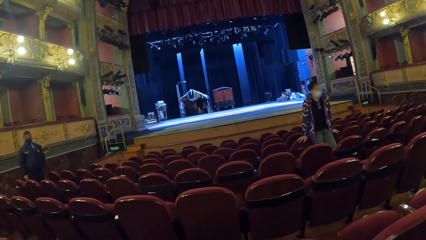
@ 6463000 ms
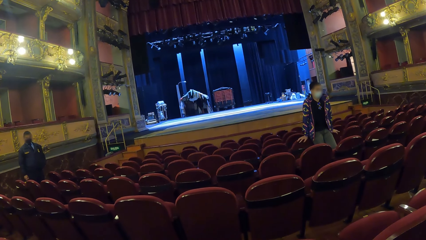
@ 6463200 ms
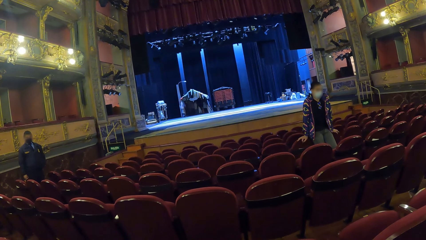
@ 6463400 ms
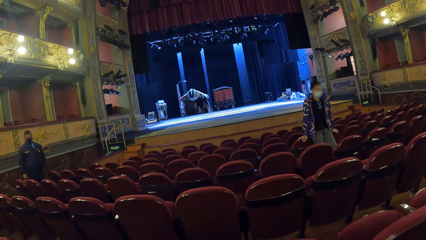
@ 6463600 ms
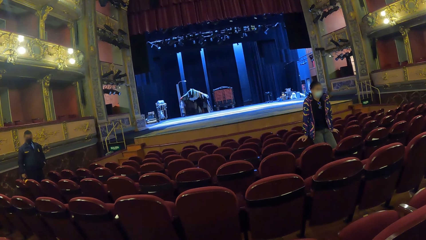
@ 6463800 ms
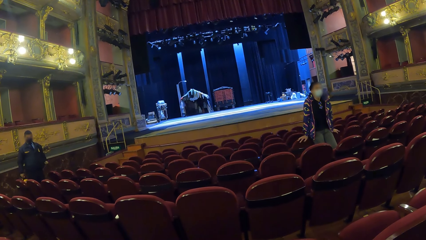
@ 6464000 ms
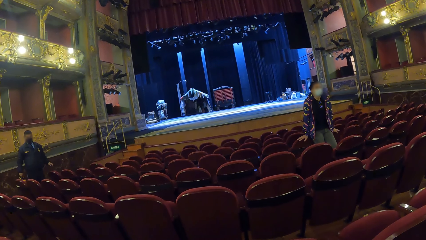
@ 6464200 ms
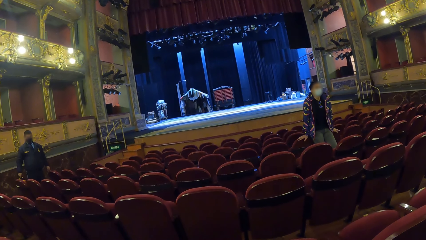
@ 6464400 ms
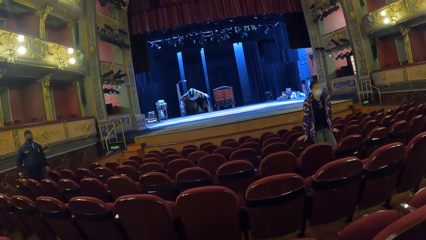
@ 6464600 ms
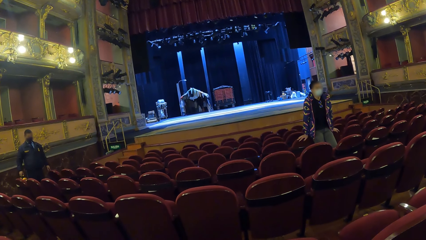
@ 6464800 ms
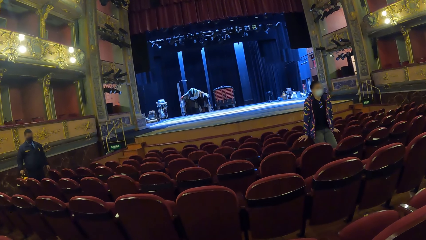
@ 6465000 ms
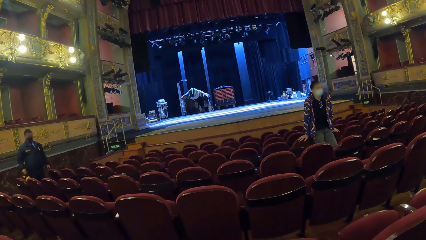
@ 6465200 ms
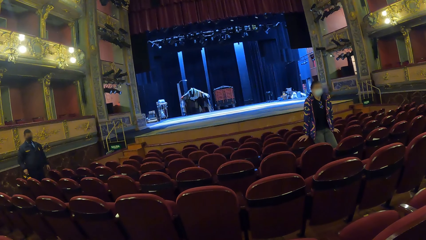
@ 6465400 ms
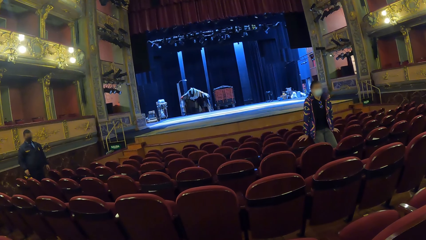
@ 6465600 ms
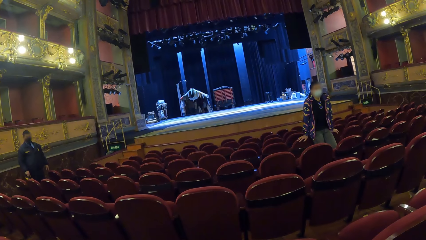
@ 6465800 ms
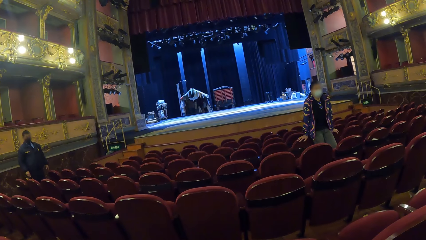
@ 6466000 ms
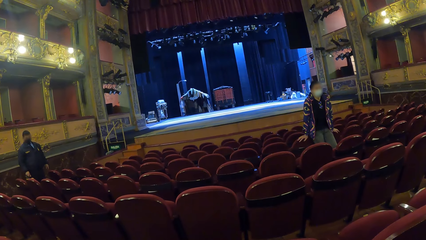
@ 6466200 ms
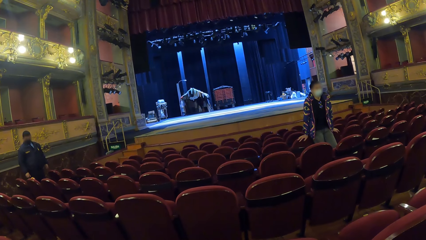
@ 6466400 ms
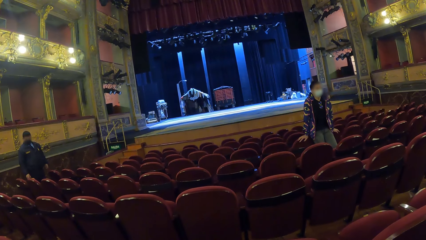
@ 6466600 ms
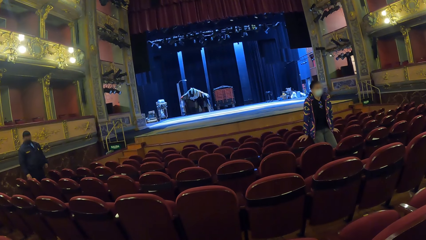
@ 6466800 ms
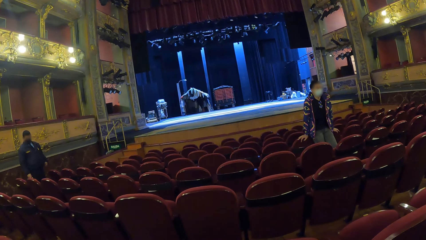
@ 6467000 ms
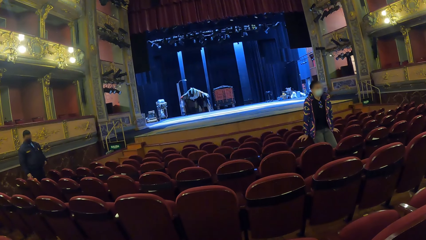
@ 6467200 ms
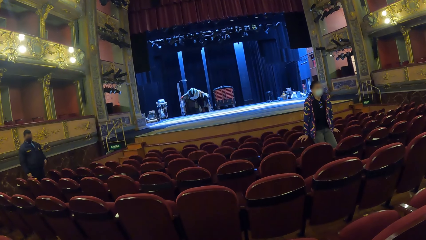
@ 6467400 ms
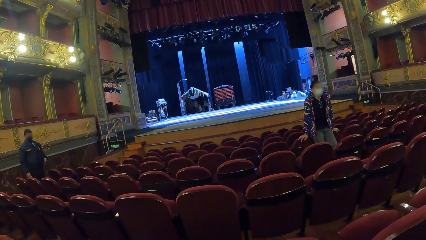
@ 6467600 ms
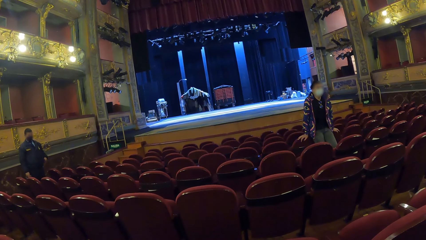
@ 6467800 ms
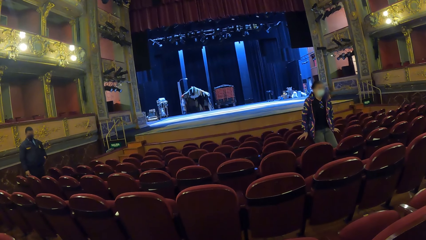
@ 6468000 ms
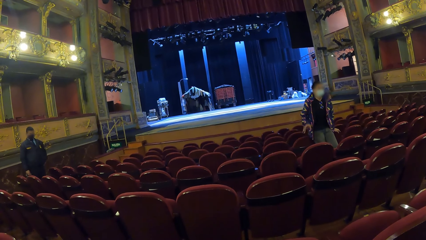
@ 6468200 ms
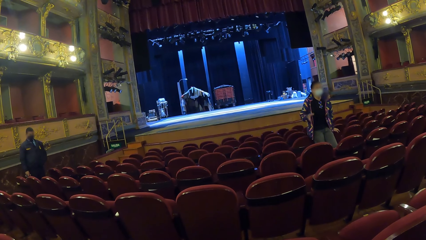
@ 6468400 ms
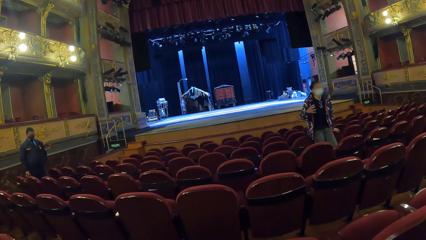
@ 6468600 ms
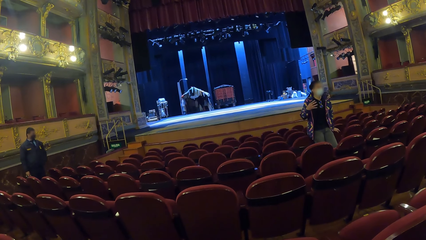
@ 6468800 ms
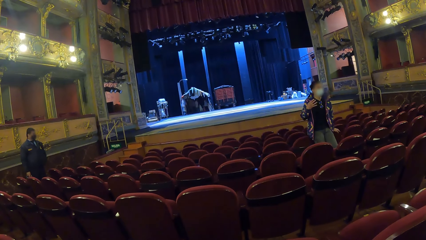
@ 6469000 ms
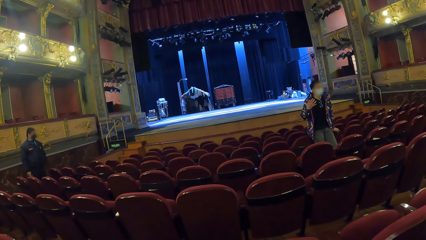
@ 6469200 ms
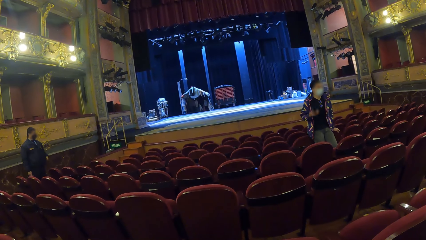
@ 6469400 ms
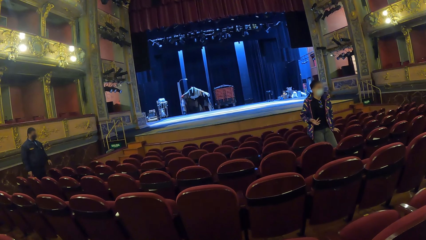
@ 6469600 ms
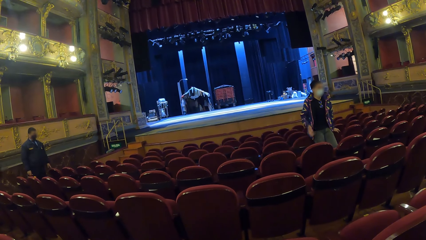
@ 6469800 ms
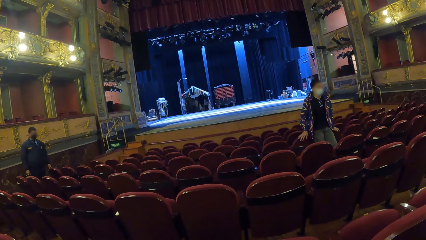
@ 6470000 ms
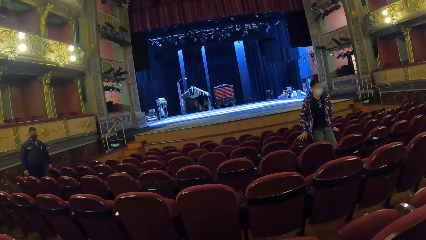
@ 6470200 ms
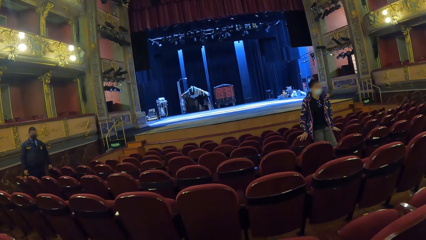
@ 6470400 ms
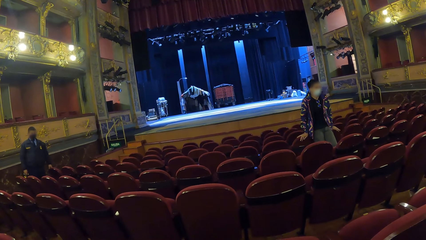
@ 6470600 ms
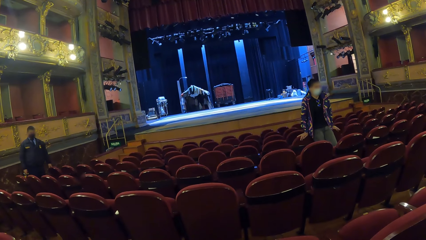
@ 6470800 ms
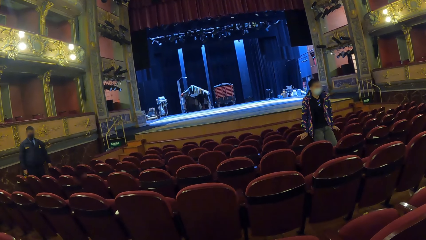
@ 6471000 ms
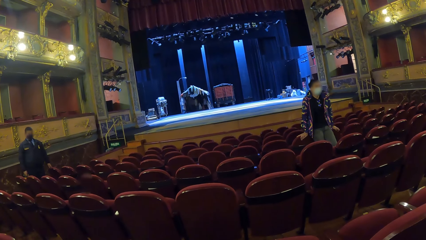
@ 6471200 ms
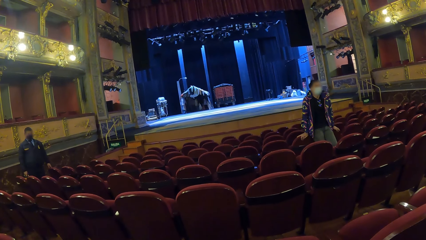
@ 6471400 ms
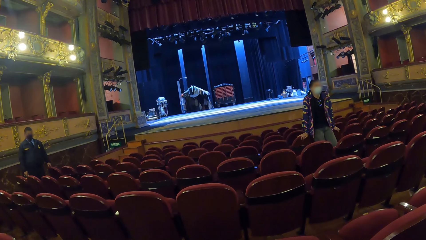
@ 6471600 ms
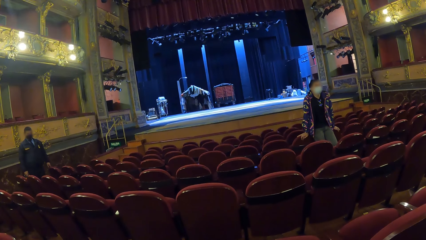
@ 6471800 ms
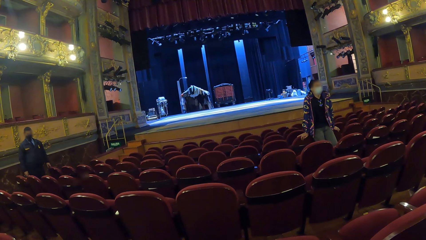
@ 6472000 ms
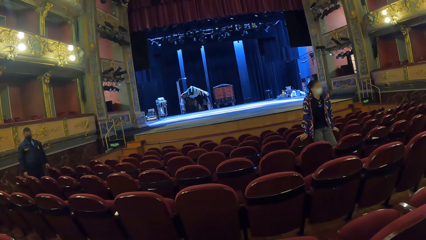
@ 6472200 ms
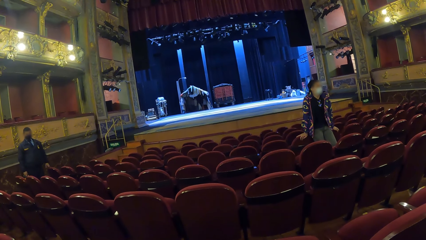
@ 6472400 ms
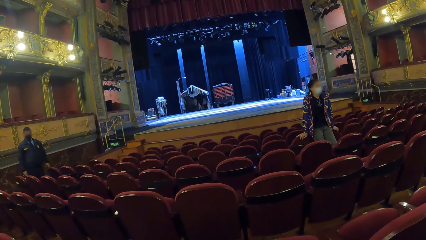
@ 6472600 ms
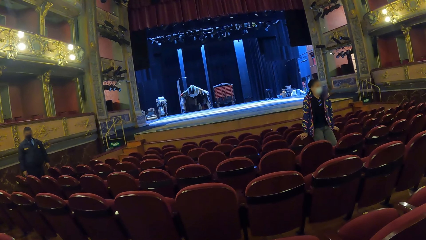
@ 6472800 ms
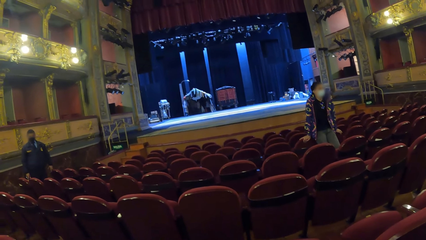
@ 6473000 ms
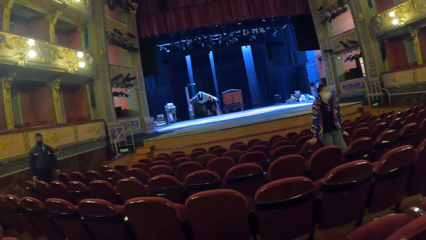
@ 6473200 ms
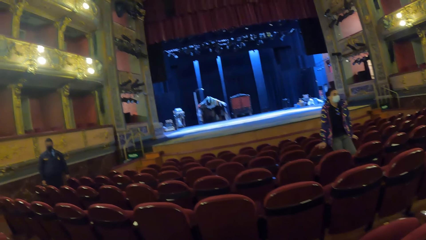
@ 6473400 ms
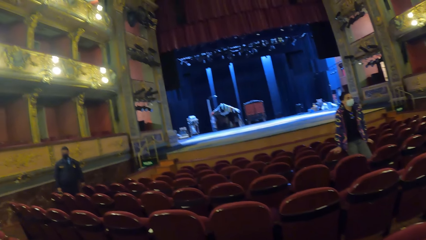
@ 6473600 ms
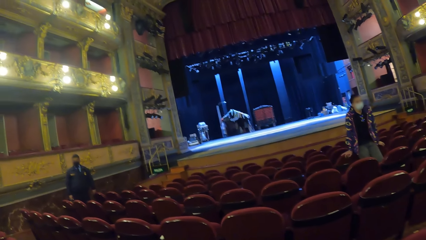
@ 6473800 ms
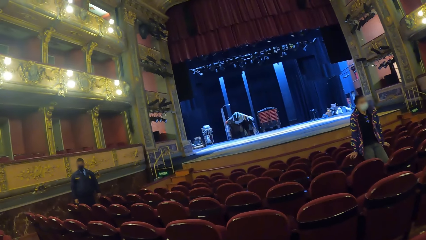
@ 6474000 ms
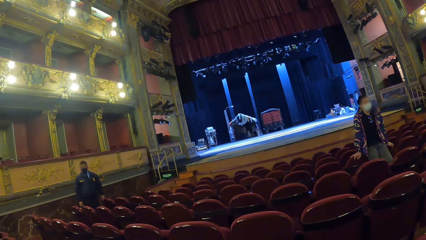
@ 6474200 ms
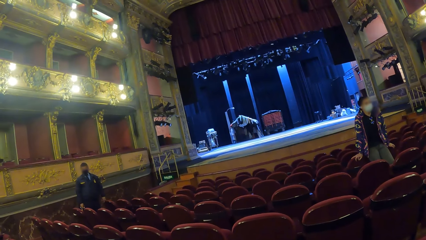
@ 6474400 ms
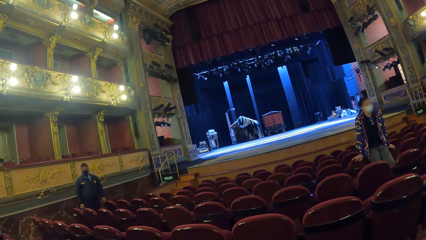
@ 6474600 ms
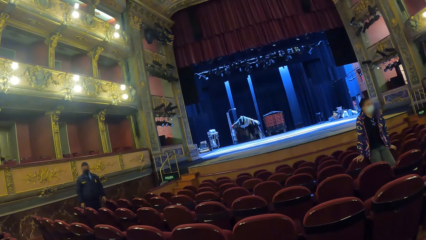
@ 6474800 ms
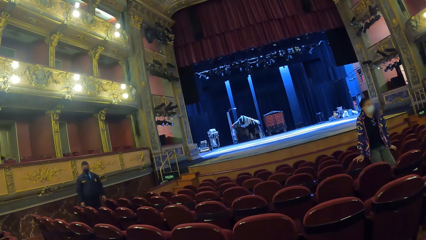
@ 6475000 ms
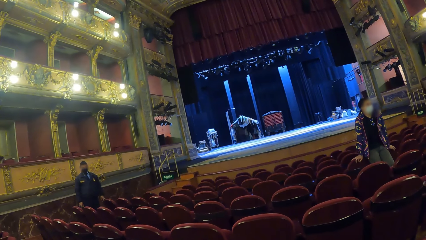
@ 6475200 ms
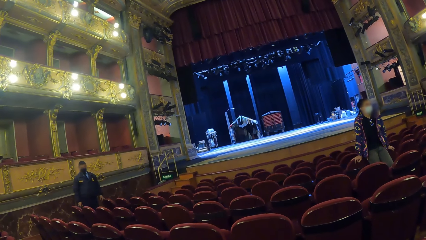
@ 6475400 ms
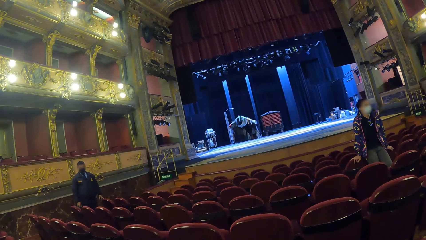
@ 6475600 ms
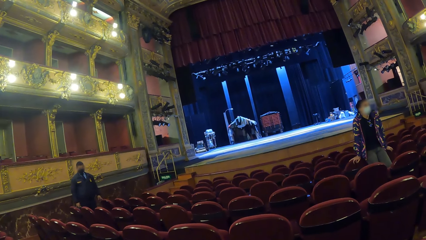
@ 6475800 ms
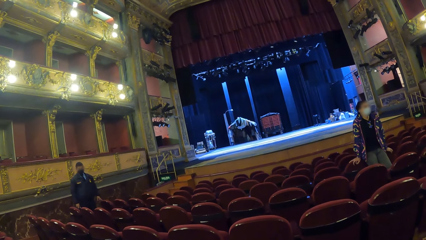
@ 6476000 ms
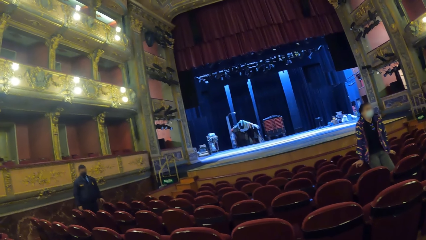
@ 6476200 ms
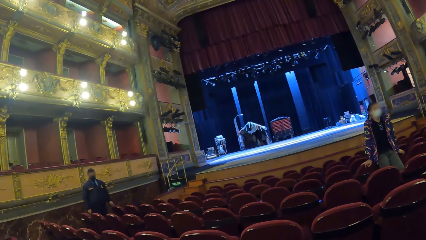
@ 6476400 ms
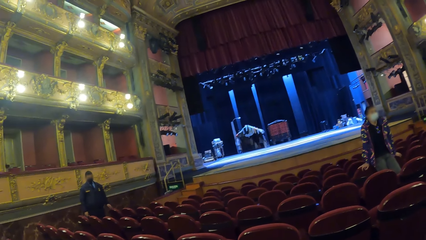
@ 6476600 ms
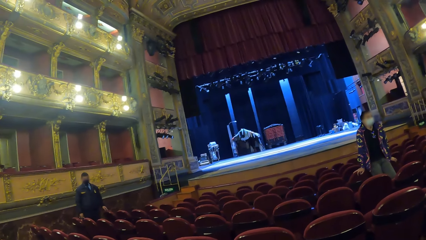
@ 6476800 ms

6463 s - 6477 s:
A person gestures. The camera wearer looks around.
